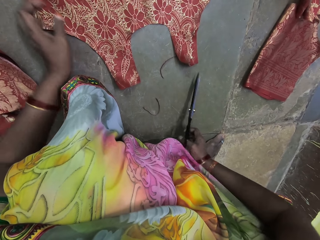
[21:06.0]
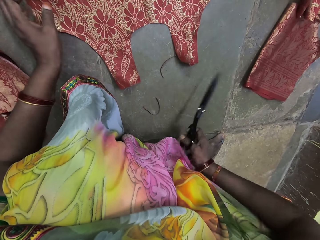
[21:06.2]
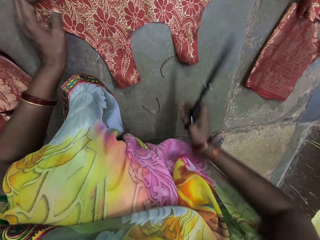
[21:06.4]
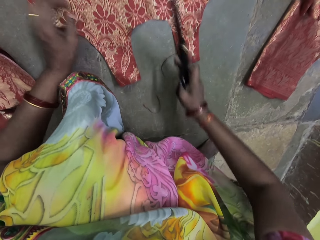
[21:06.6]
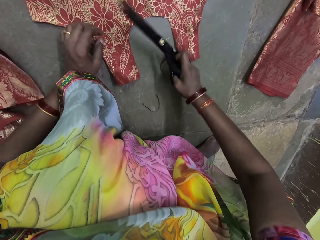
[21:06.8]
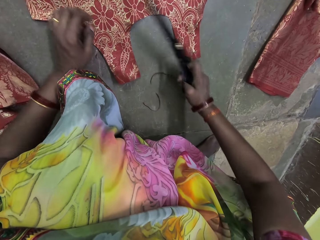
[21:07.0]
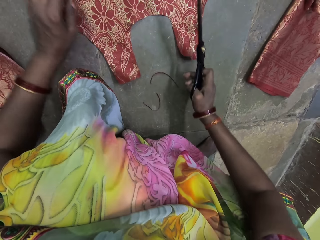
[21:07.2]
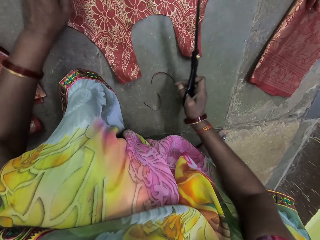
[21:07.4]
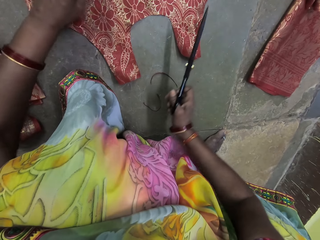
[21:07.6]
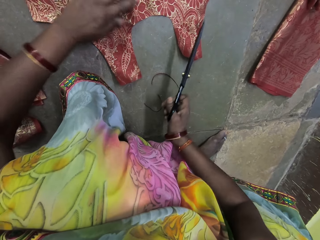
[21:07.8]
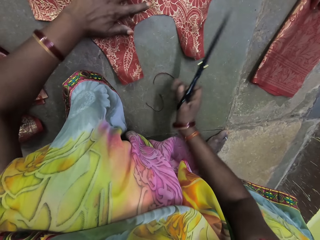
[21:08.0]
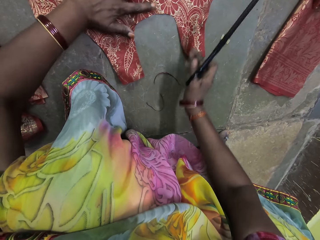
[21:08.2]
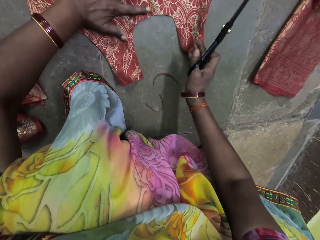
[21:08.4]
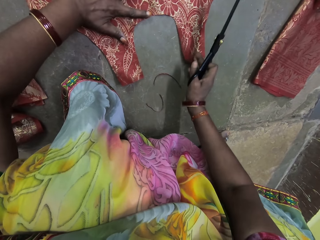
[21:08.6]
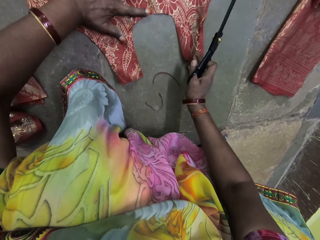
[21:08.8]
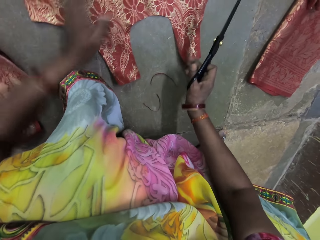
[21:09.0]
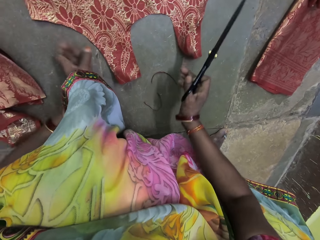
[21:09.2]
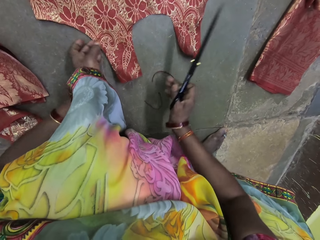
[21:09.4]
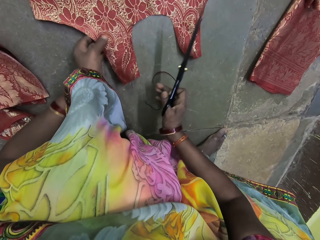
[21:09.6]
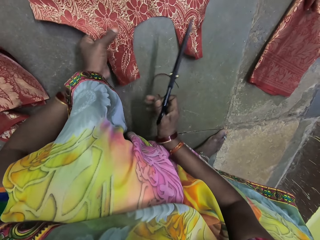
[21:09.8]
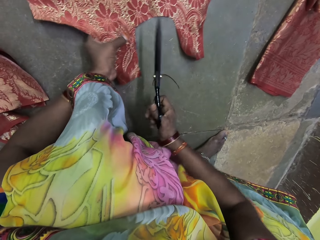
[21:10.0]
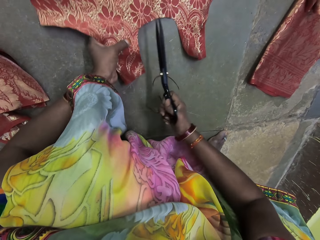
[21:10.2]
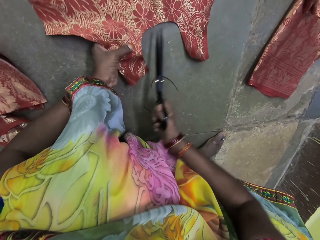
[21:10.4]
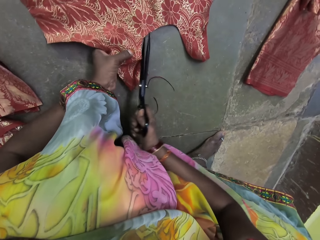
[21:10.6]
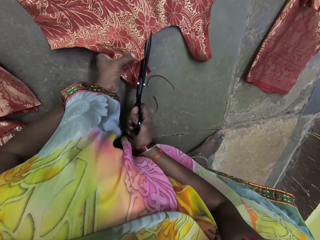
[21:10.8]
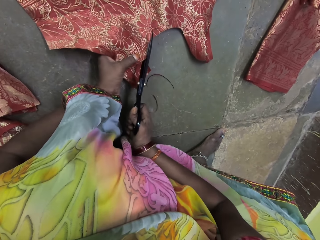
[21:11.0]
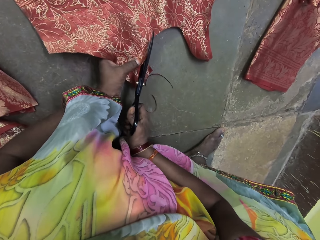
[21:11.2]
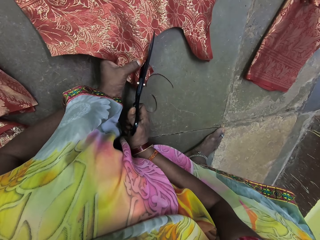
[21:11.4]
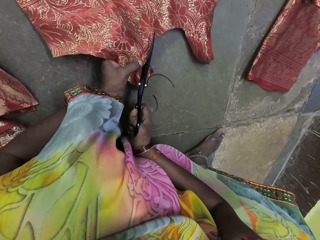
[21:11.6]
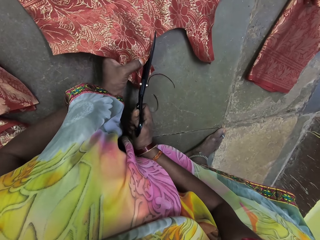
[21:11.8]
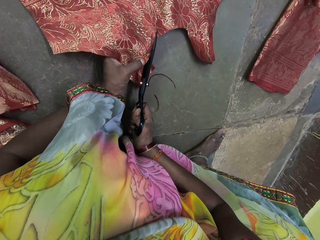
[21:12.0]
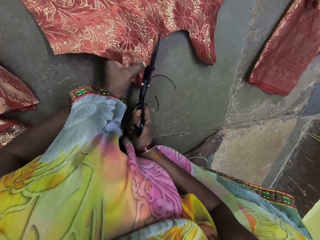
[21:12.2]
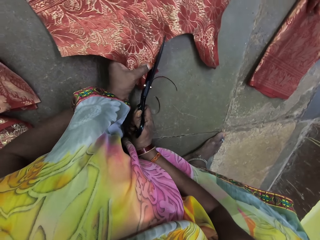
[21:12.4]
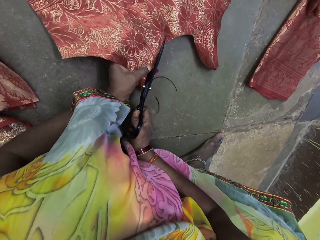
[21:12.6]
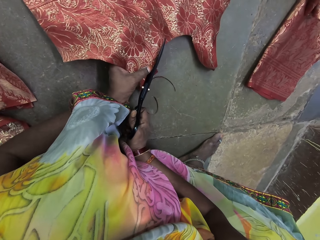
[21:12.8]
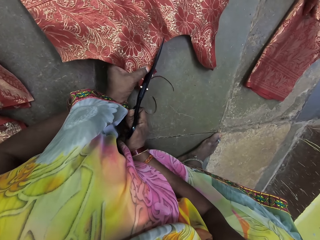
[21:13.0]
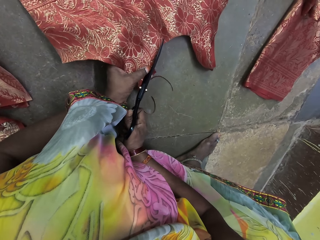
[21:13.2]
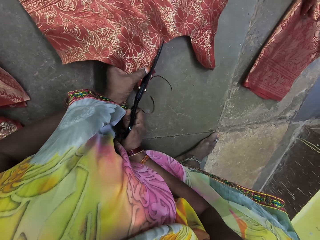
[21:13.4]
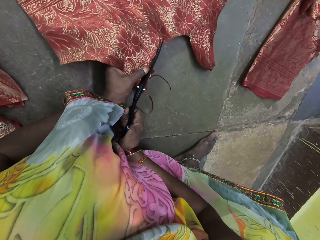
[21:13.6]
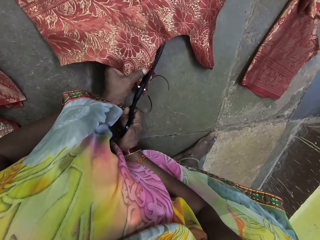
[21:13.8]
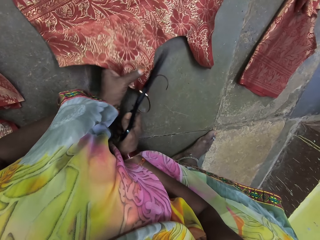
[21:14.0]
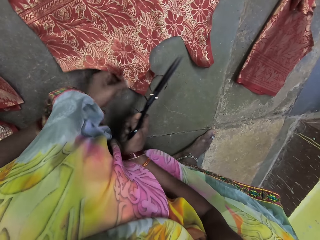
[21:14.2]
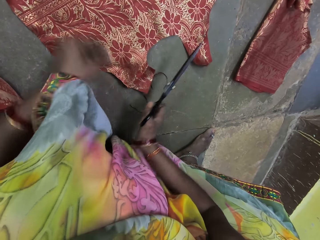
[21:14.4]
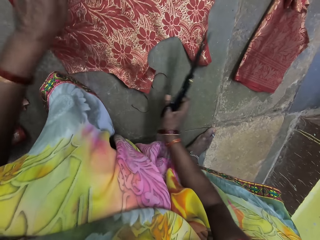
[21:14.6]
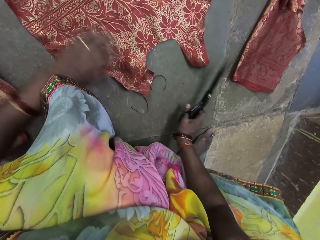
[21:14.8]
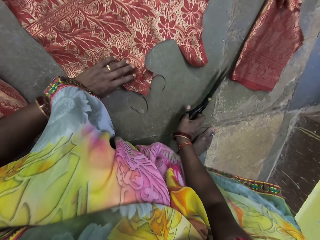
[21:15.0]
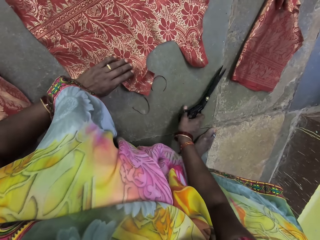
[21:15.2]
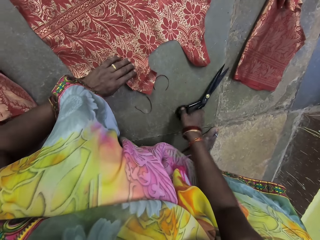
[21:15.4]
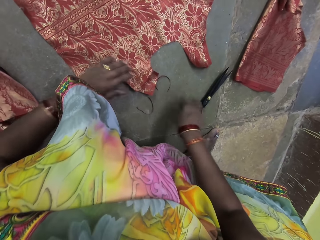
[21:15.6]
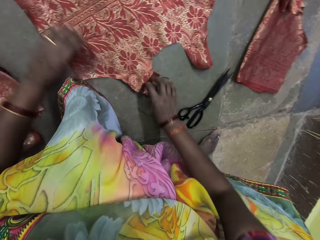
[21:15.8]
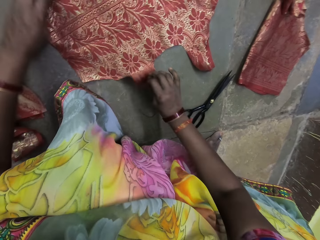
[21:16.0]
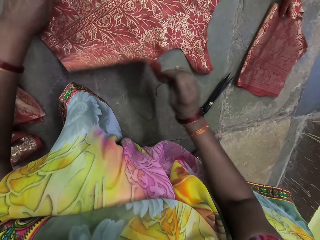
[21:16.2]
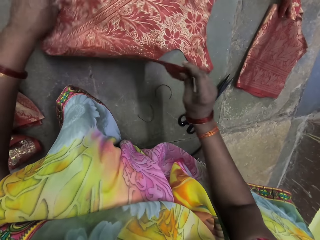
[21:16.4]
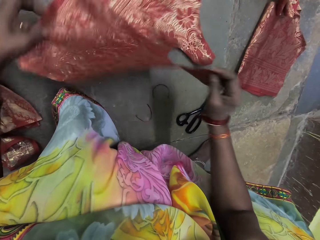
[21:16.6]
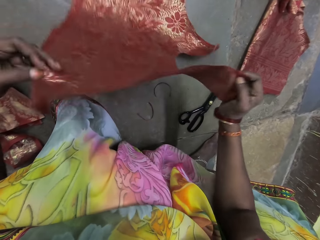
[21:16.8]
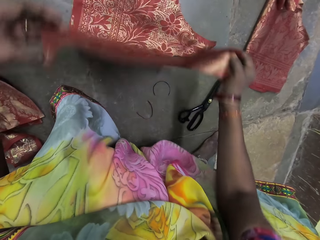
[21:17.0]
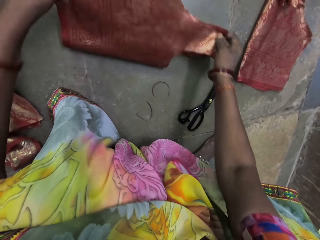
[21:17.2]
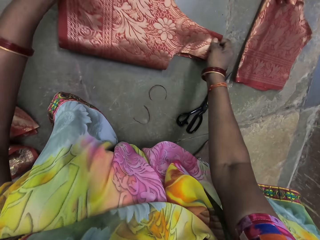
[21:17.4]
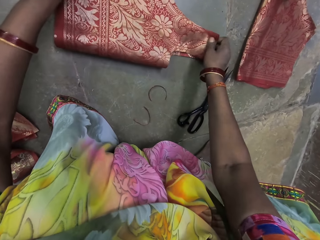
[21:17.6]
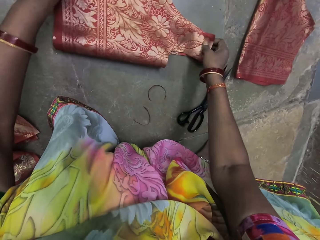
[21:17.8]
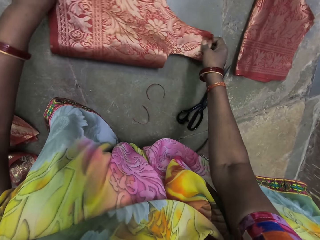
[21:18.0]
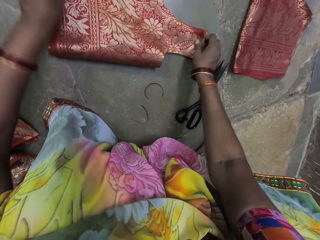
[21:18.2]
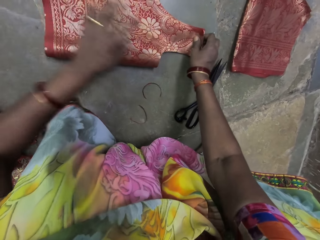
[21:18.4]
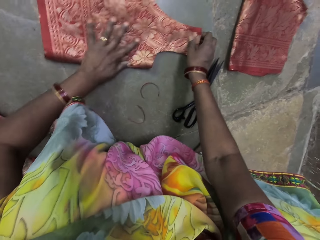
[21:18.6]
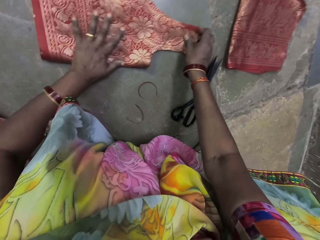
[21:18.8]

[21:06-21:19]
The camera wearer picks the pair of scissors from the floor with her right hand. She places her left hand on the fabric on the floor. She places her right hand on the fabric on the floor. She holds the fabric on the floor with her left hand. She pulls the fabric on the floor with her left hand. She cuts the fabric on the floor with the pair of scissors in her right hand. She drops the fabric on the floor with her left hand. She places her left hand on the fabric on the floor. She places the pair of scissors on the floor with her right hand. She holds the fabric on the floor with her right hand. She holds the fabric on the floor with her left hand. She folds the fabric on the floor with her hands.

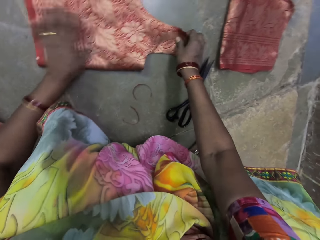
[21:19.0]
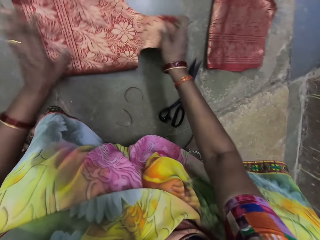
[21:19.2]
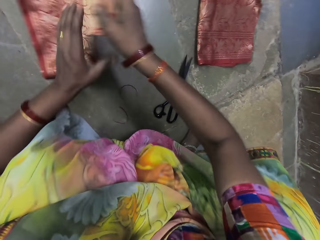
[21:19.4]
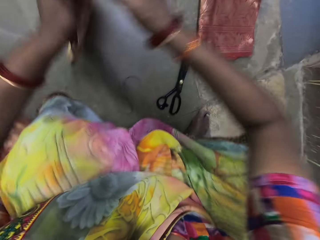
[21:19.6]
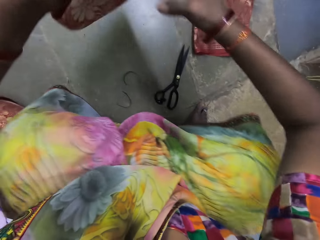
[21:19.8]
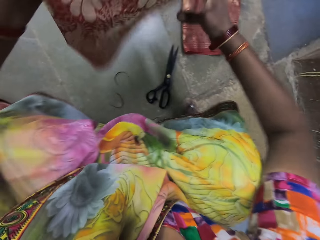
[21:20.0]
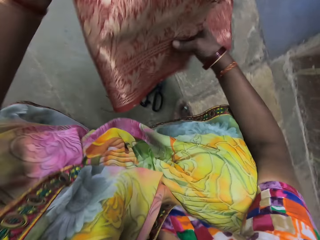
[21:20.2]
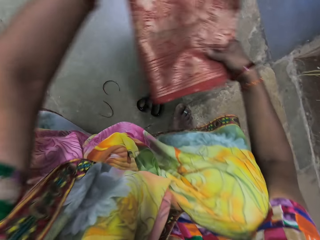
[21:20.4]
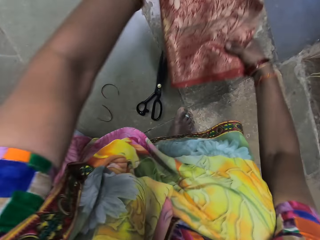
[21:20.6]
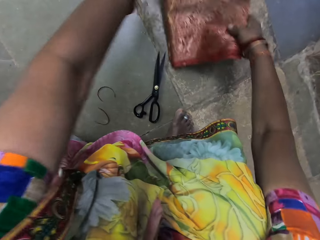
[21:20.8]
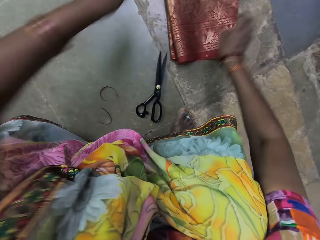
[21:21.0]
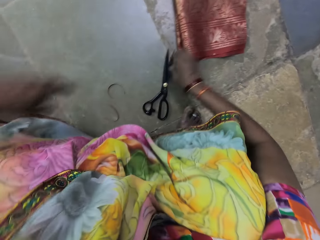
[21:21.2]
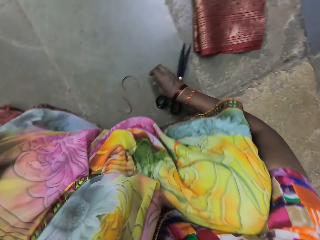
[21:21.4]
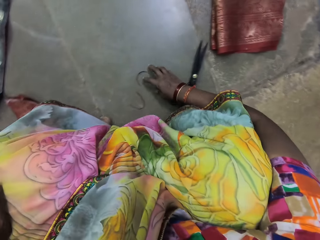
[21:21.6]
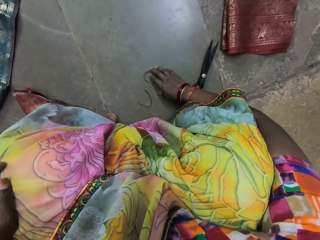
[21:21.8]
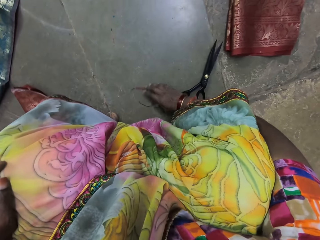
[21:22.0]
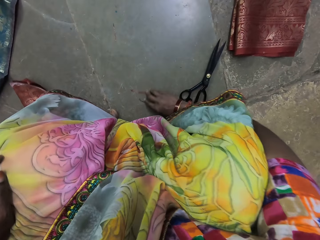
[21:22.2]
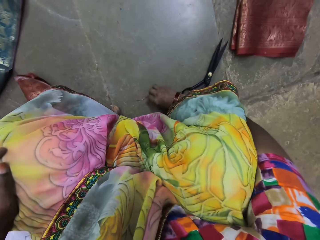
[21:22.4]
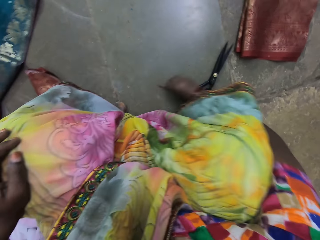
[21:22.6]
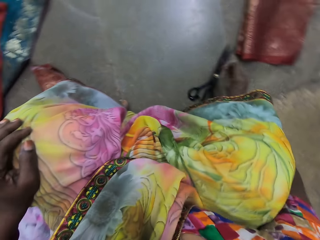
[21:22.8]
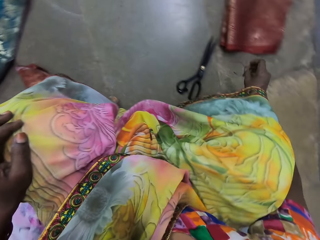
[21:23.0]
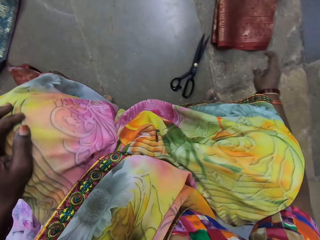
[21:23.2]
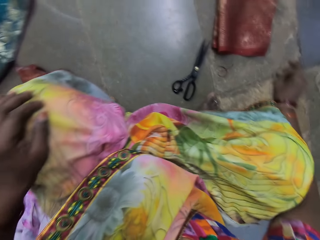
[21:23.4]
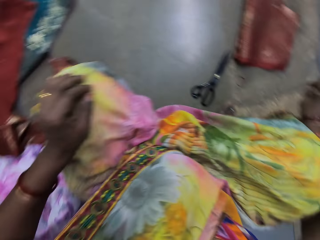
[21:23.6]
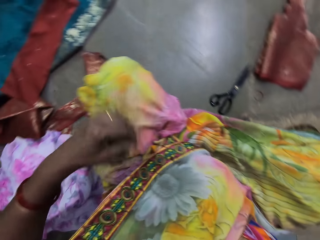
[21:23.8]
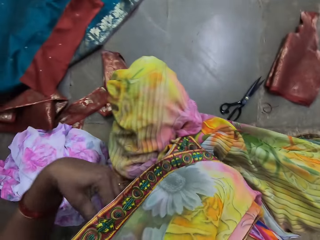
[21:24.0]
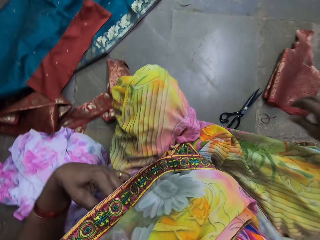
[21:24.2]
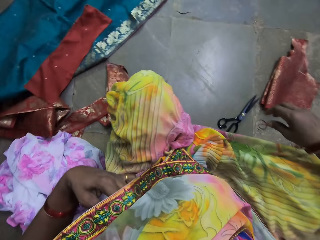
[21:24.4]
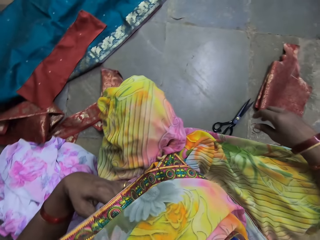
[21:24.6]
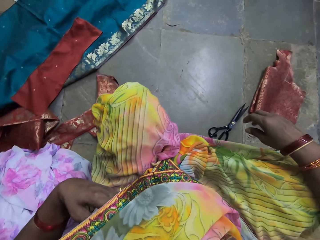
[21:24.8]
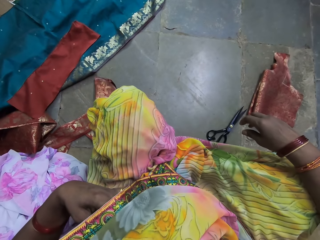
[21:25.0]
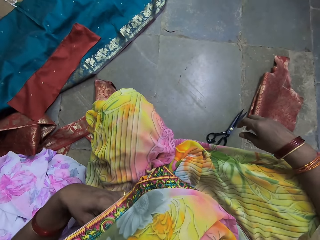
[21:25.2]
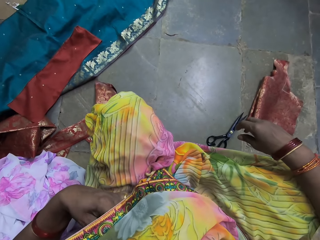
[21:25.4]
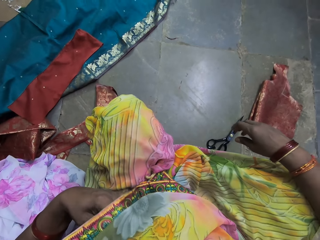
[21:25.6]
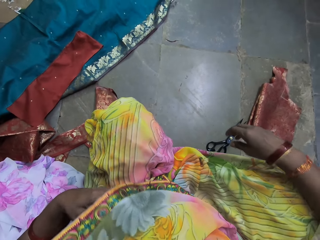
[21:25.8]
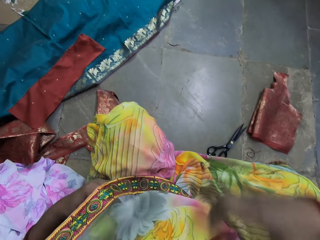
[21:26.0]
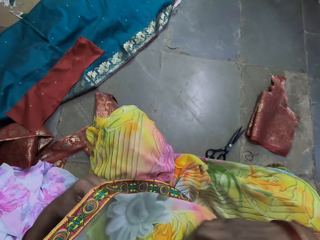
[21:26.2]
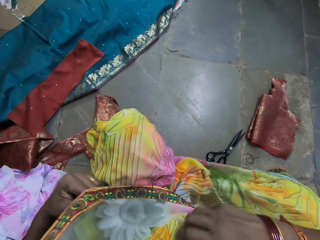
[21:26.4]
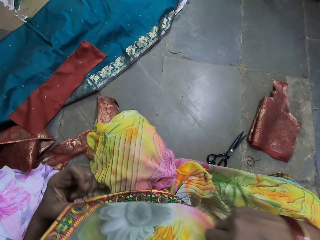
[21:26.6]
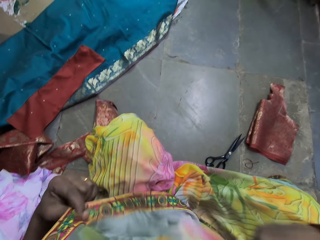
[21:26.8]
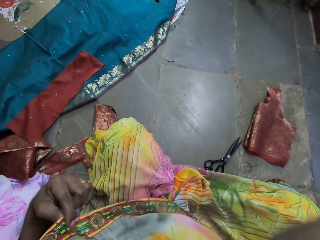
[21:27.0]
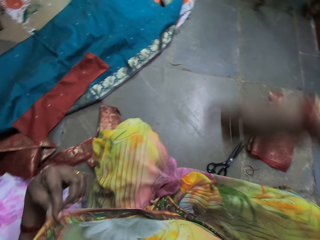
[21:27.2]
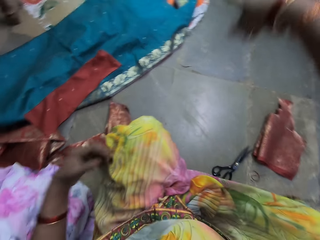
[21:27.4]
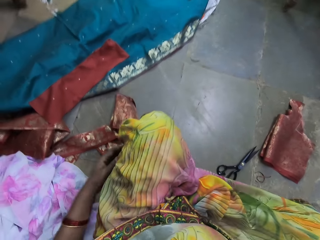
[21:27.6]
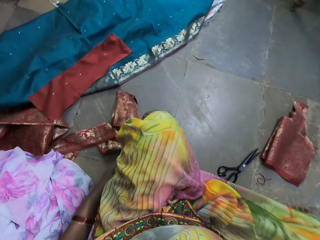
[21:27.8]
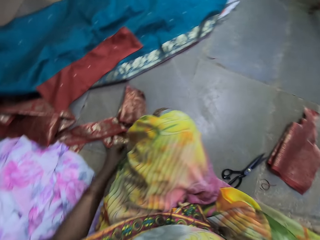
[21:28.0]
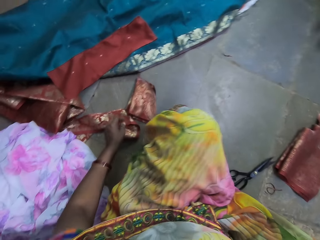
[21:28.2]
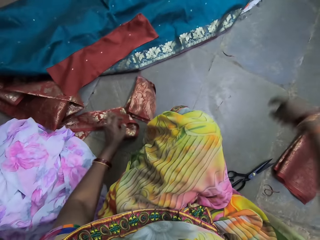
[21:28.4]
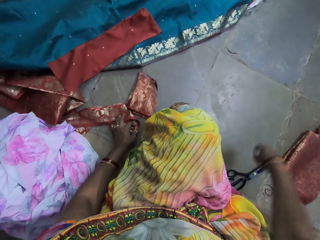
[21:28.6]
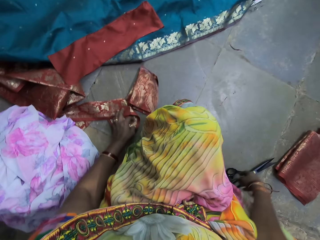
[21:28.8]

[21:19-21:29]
The camera wearer smoothens the fabric on the floor with her left hand. She picks the fabric from the floor with her right hand. She carries a cloth. She passes the fabric from her right hand to her left hand. She holds the fabric with her hands. She places the fabric on the folded fabric with her hands. She shifts the piece of fabric on the floor with her right hand. She picks the pieces of fabric from the floor with her right hand. She drops the pieces of fabric on the floor with her right hand. She scratches her body with her left hand. She looks around. She interacts with a woman. She adjusts her cloth with her hands.
